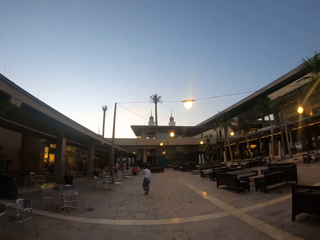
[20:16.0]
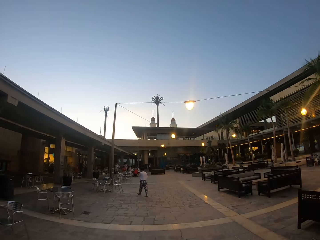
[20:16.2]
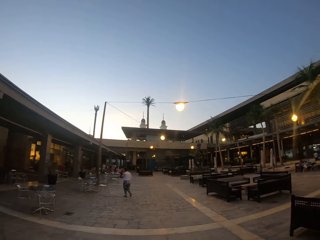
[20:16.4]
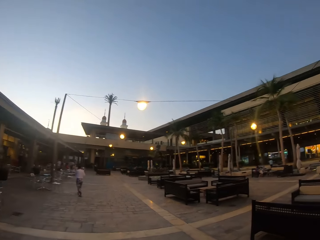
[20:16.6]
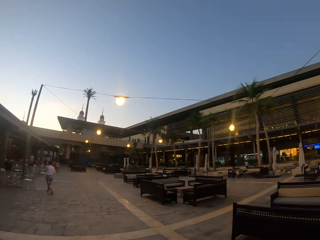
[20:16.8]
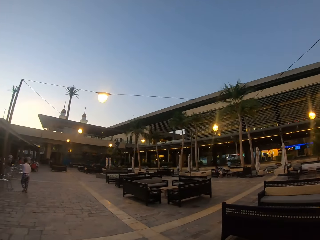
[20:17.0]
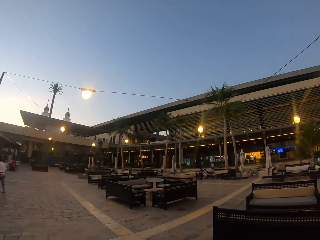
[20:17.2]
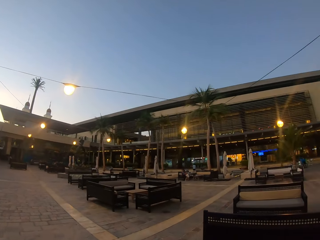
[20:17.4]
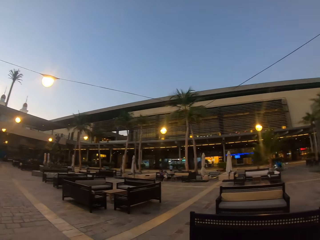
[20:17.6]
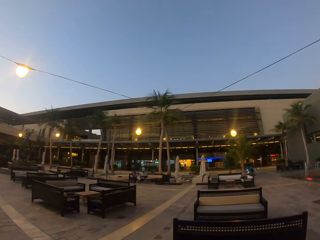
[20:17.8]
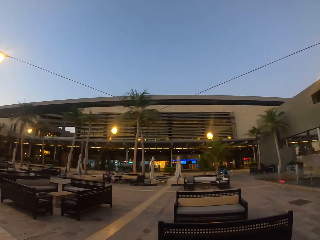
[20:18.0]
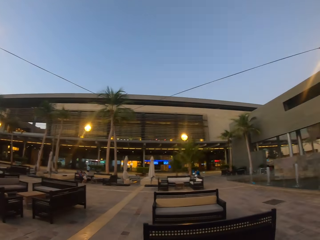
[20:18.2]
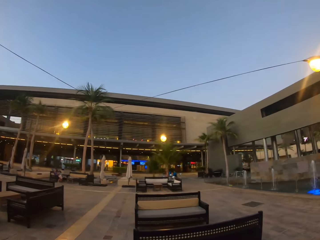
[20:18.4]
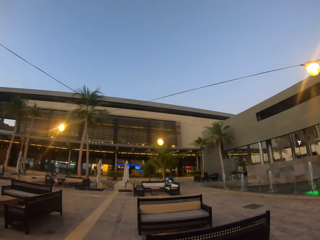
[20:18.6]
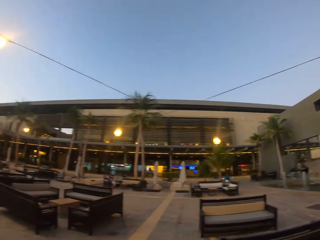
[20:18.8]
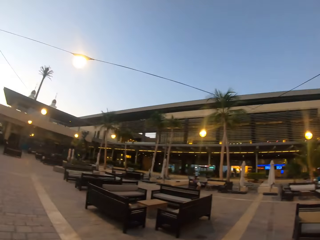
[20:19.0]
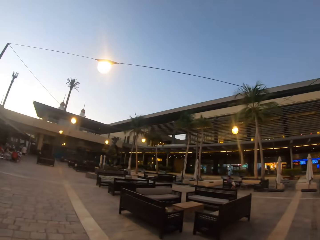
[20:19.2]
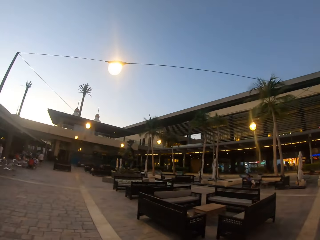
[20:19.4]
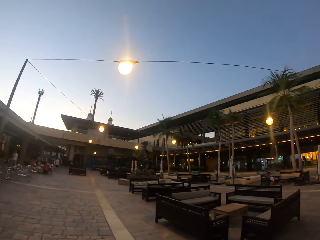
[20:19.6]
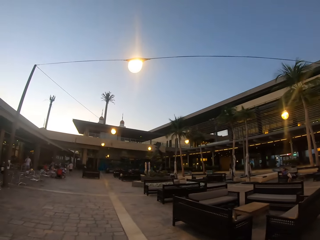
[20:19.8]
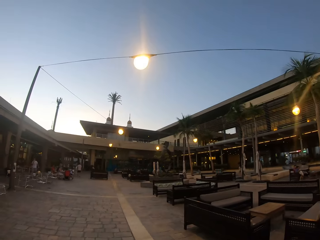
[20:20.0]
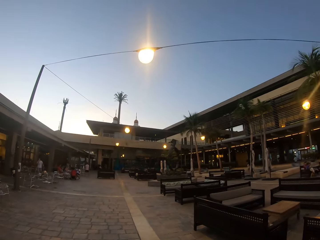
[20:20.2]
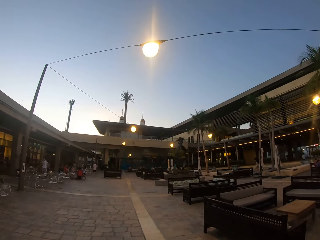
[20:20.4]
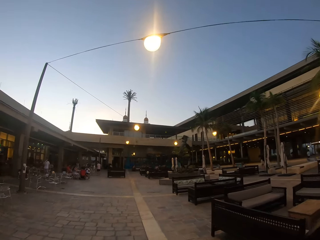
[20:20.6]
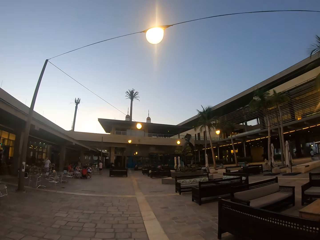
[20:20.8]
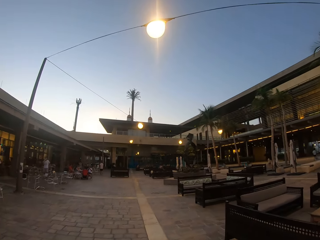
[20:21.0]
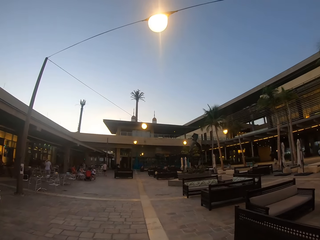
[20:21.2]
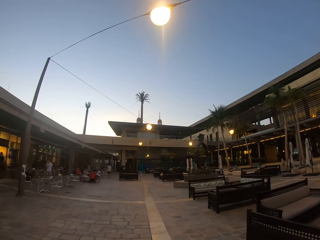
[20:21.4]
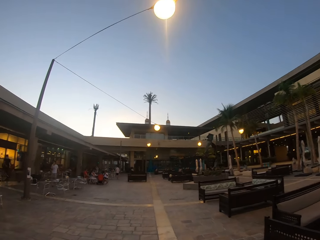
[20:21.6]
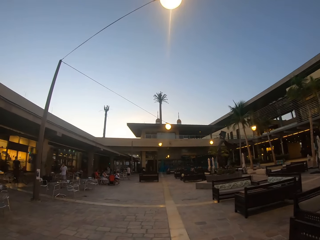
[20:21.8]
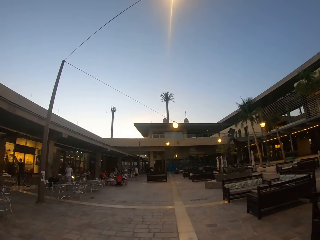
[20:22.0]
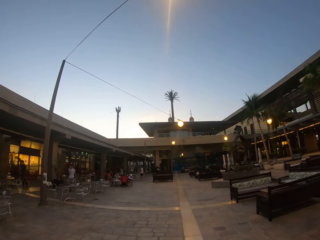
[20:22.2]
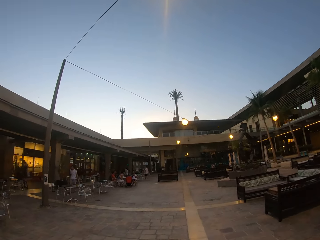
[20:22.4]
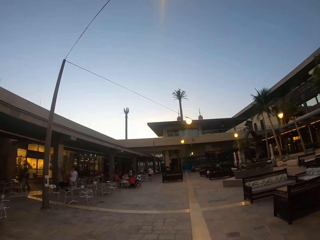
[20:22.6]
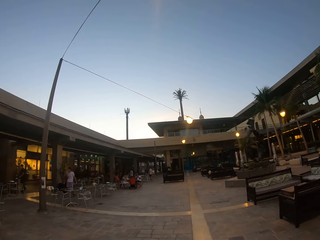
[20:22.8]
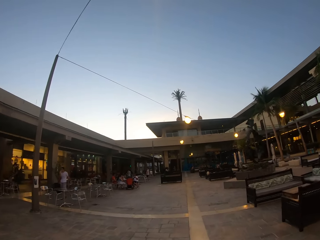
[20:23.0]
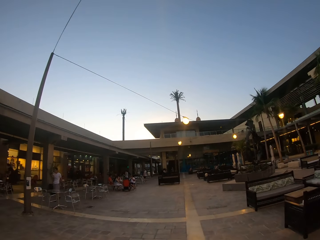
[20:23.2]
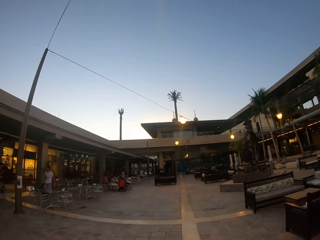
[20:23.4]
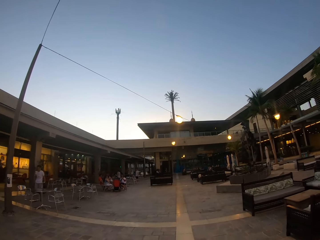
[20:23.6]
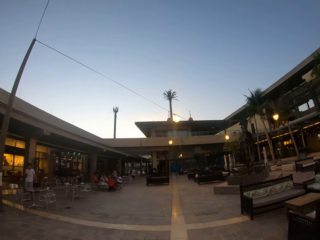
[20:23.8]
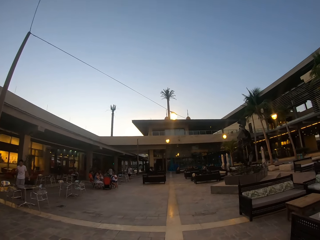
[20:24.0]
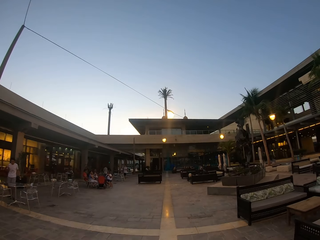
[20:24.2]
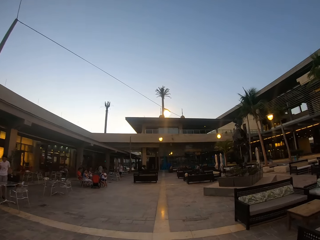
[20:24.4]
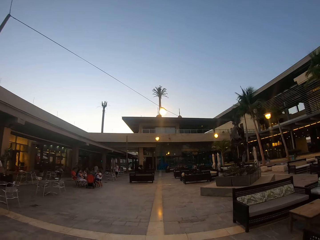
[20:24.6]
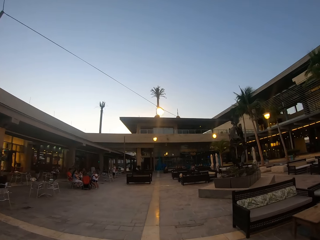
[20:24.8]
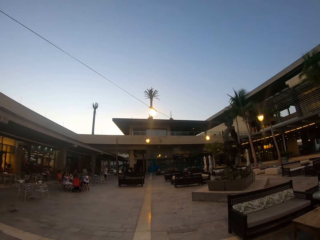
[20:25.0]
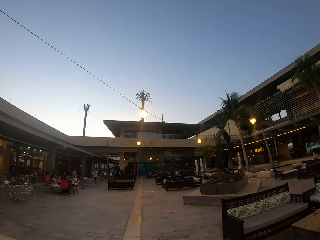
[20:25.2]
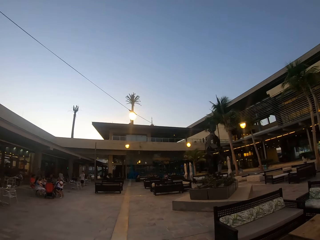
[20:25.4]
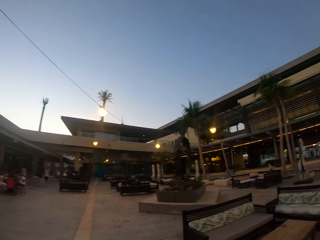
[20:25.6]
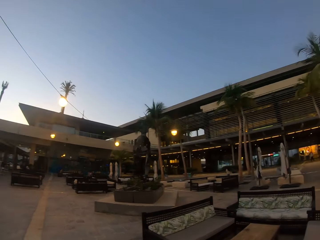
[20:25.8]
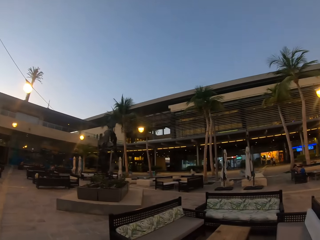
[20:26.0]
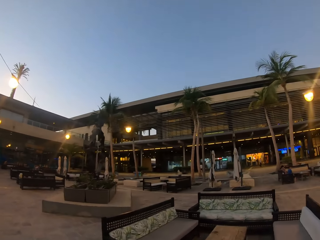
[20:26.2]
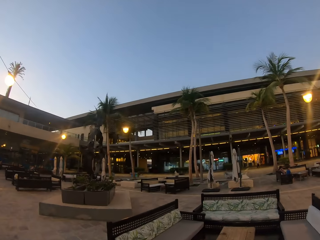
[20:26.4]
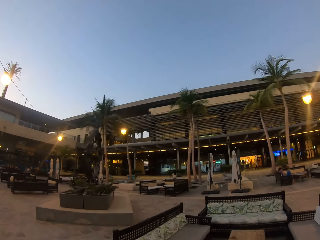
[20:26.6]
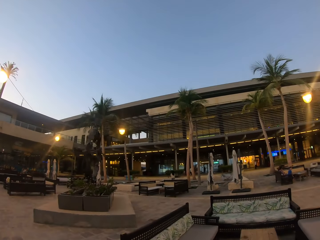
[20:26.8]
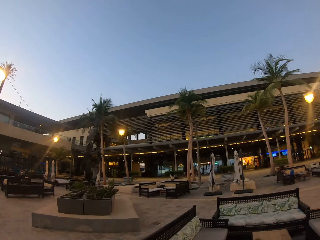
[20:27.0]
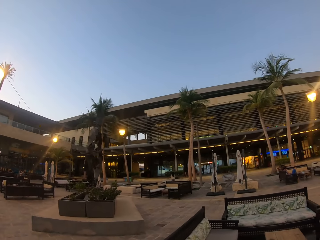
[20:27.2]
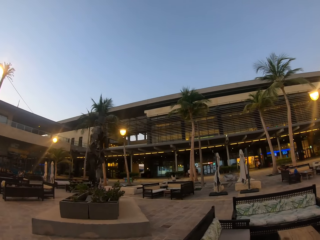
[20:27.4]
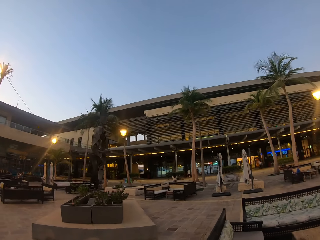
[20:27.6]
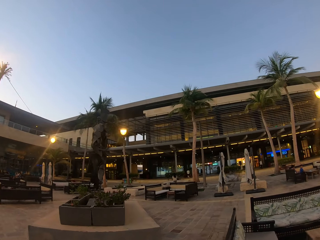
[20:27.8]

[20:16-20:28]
The camera wearer looks around. They ride around the street.

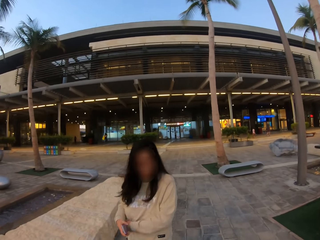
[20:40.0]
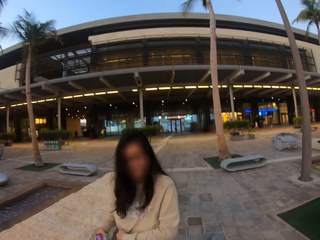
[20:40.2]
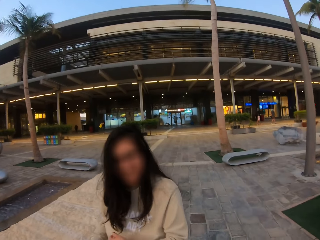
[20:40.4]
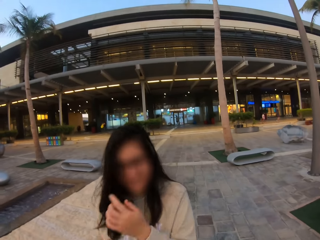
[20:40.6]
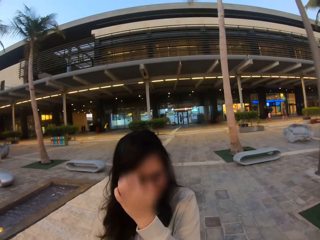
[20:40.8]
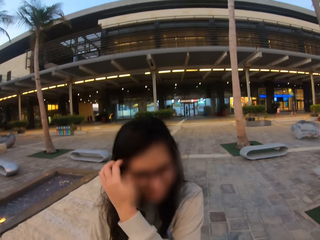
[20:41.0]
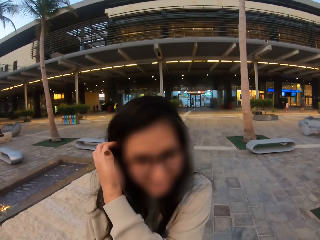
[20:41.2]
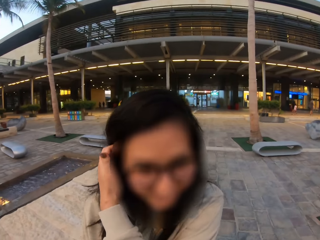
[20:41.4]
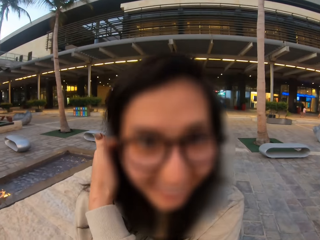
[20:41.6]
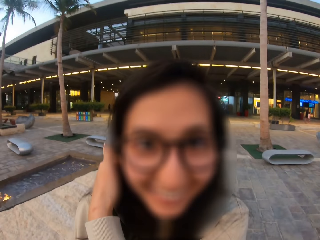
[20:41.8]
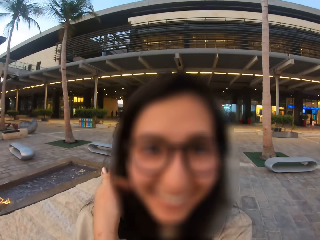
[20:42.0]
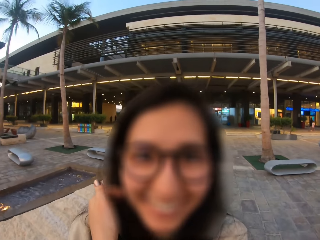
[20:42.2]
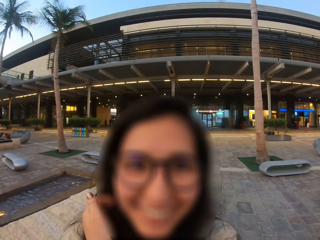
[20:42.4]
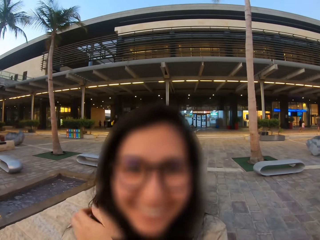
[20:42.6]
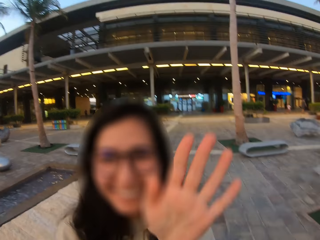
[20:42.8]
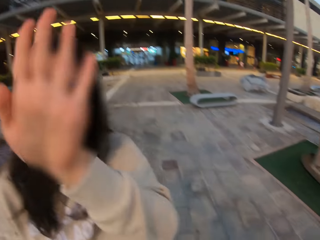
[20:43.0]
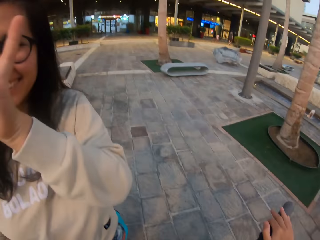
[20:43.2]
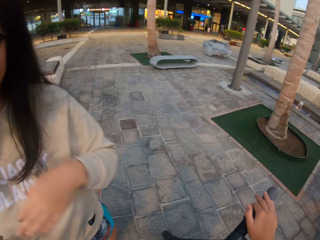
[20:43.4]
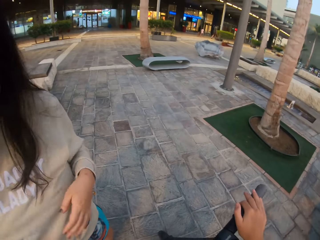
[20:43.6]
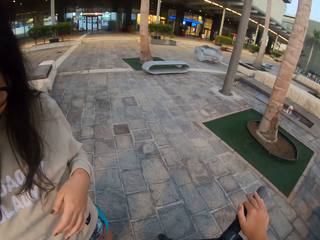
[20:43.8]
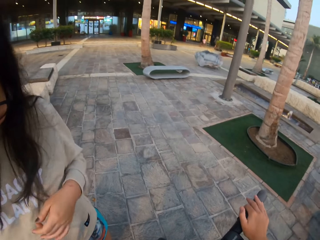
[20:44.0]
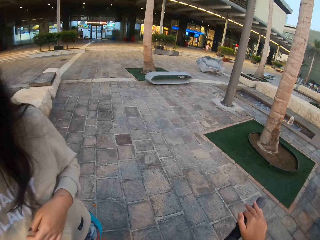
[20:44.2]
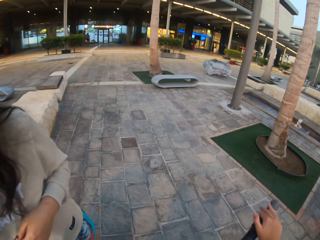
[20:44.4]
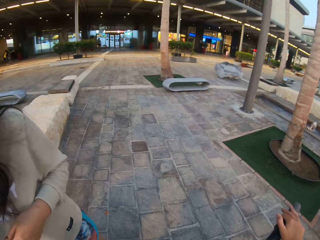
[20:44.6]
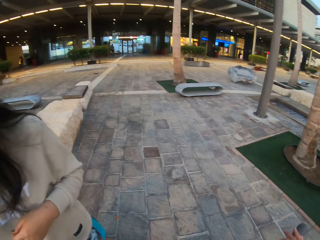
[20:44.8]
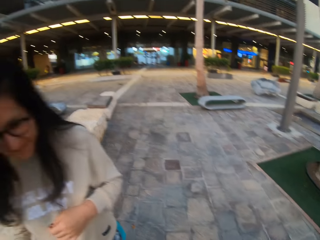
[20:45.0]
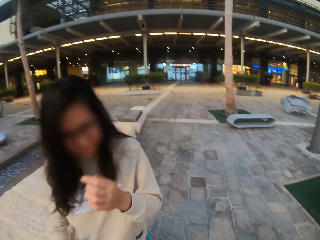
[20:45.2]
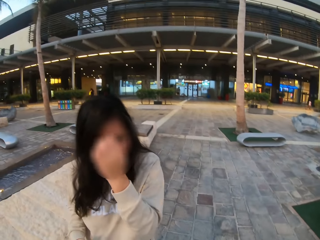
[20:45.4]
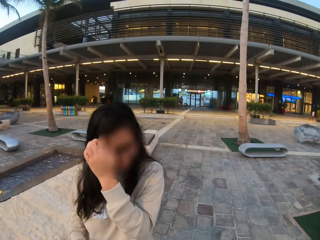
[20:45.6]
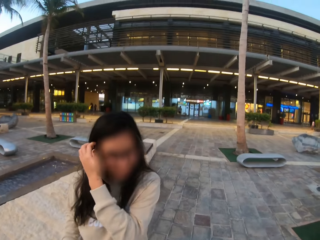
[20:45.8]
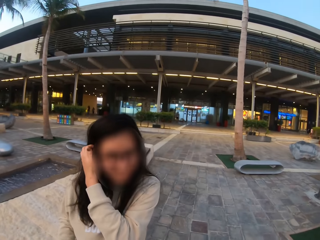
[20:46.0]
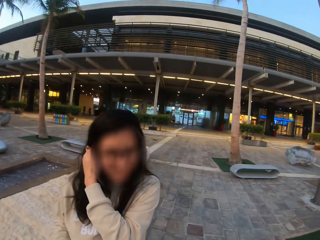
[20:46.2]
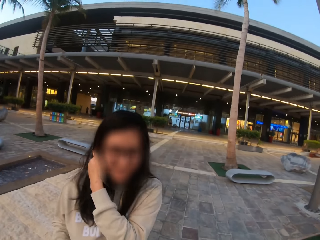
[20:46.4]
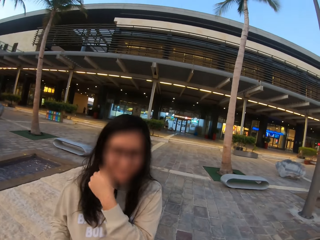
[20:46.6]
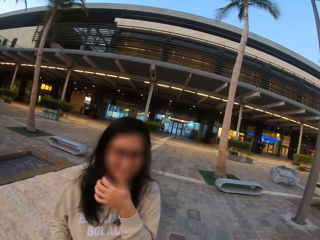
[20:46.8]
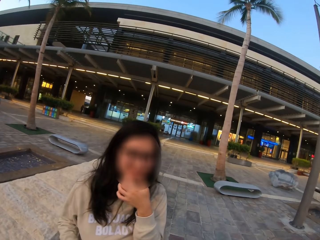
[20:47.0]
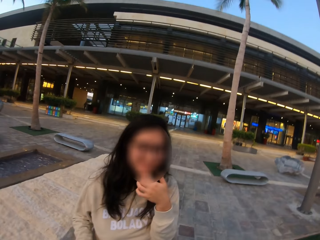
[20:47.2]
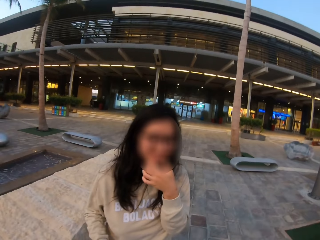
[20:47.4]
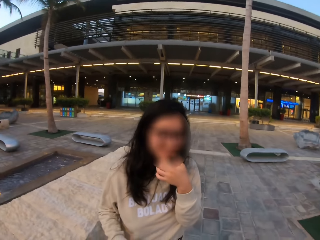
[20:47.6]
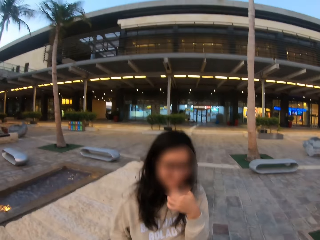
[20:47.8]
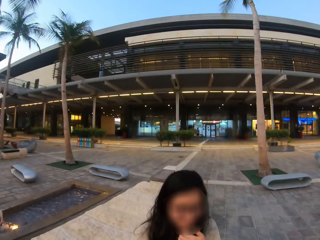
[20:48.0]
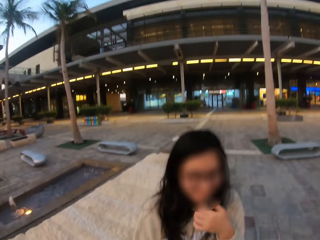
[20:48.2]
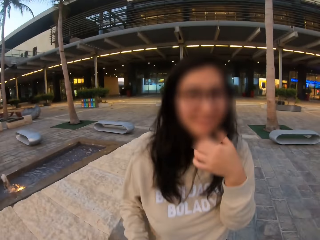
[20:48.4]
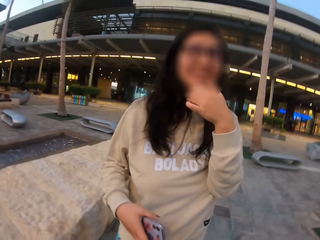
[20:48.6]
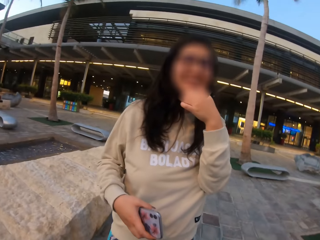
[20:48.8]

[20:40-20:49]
A woman stands before the camera wearer. The woman waves at the camera. The camera wearer converses with the woman.
